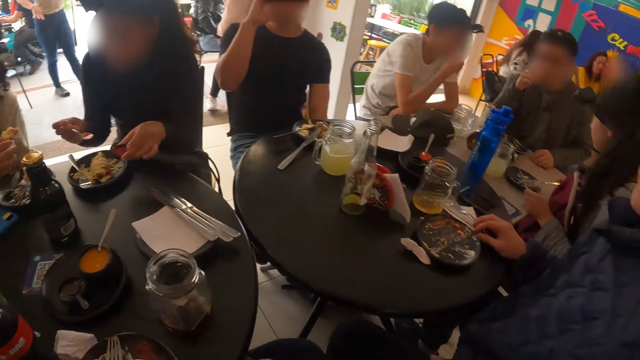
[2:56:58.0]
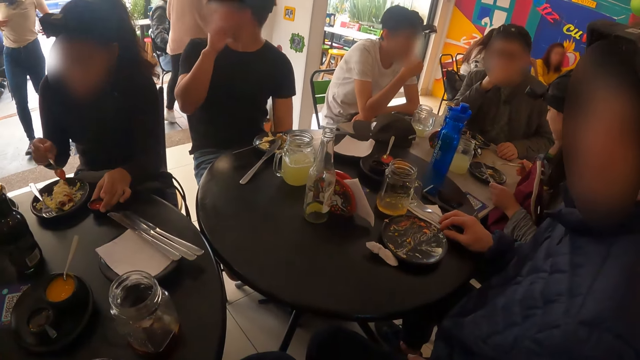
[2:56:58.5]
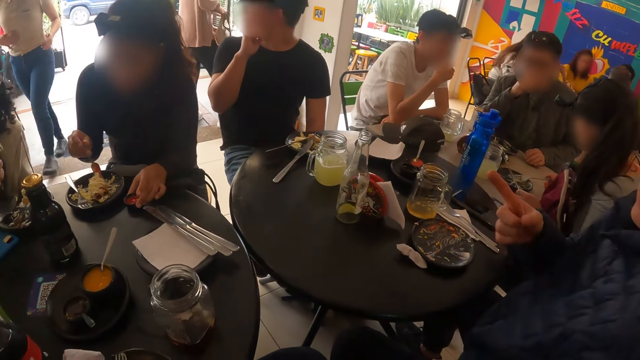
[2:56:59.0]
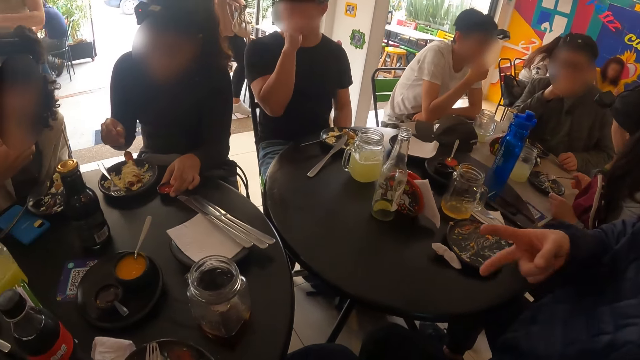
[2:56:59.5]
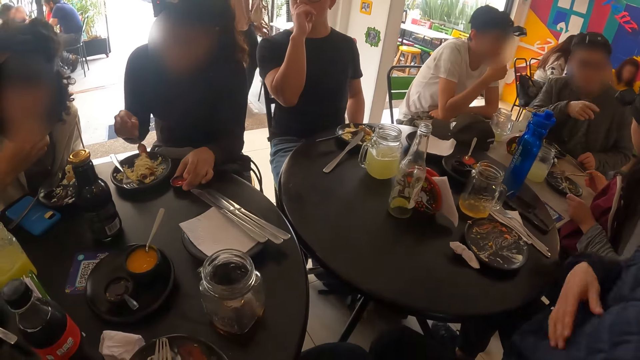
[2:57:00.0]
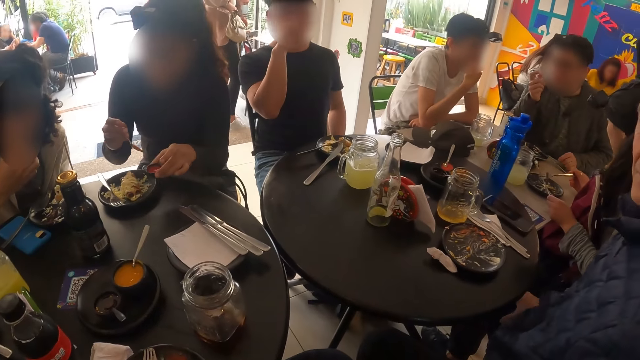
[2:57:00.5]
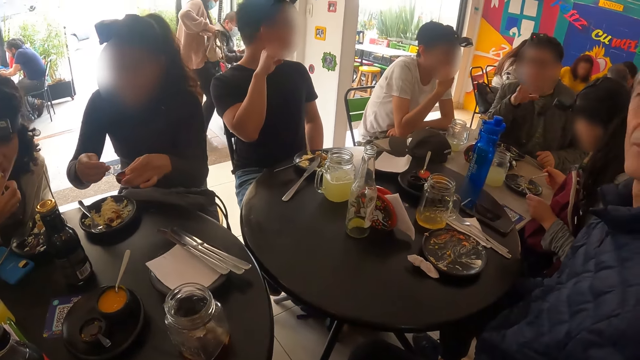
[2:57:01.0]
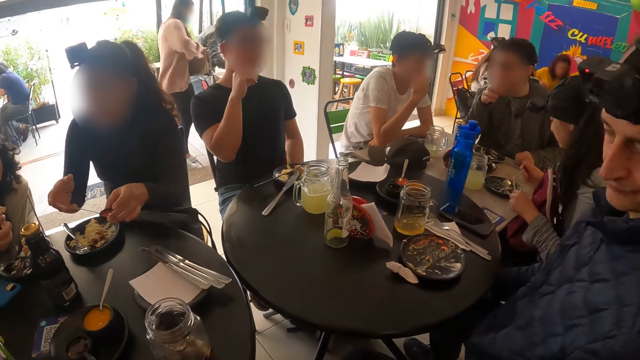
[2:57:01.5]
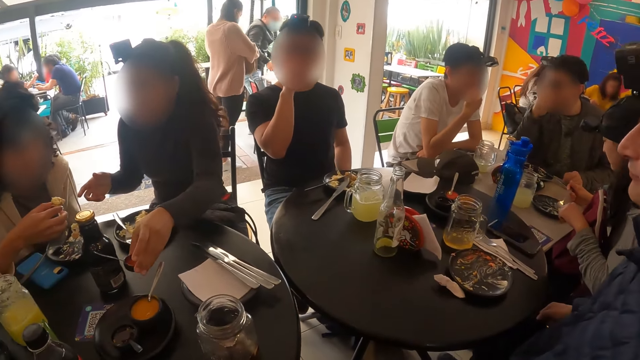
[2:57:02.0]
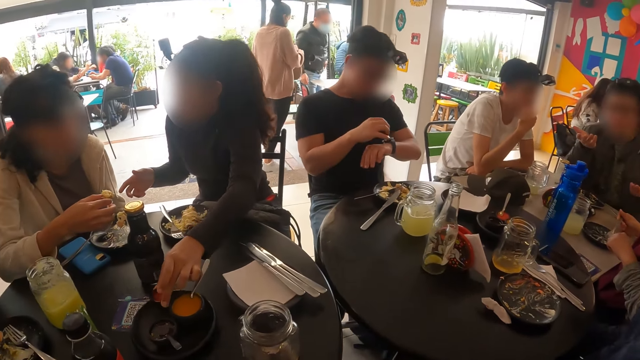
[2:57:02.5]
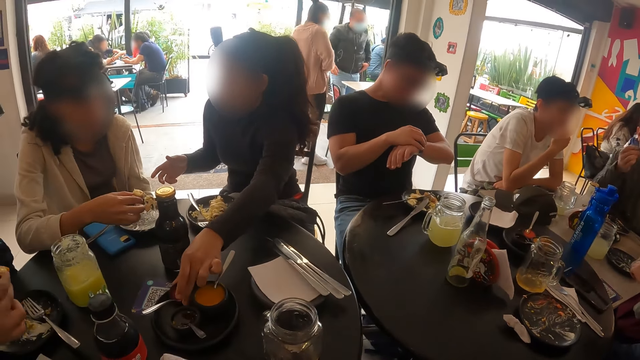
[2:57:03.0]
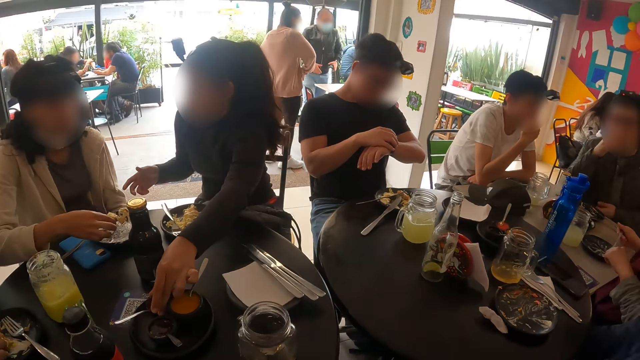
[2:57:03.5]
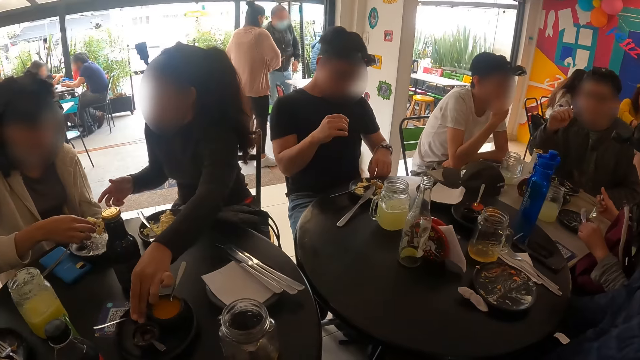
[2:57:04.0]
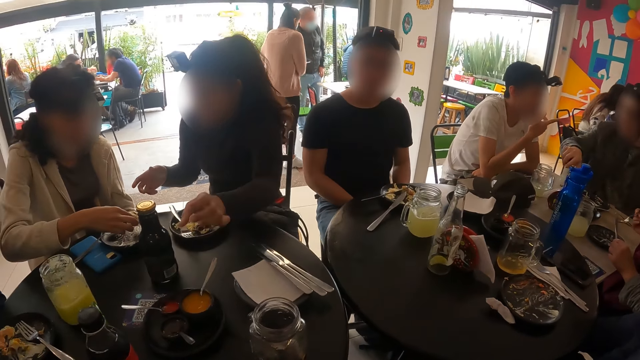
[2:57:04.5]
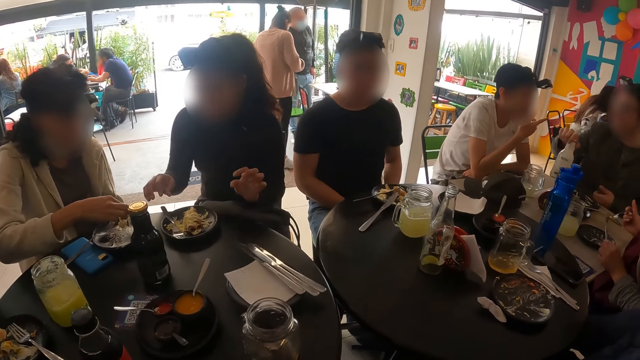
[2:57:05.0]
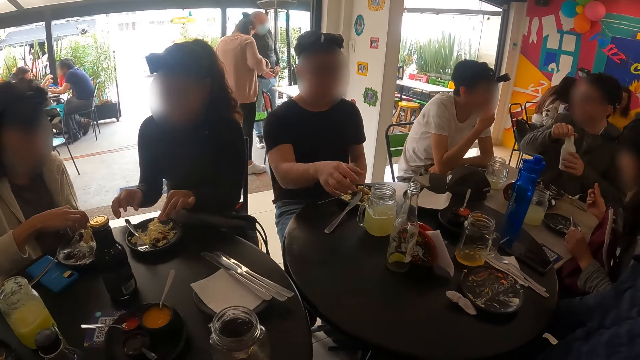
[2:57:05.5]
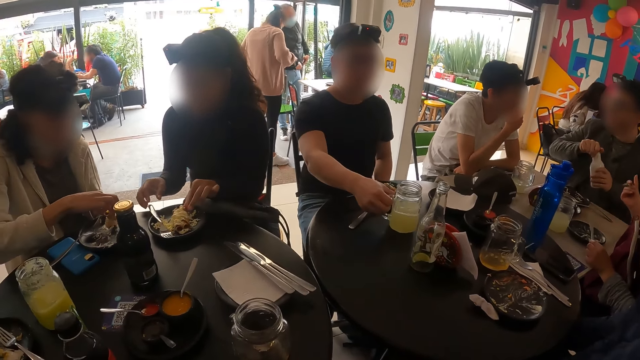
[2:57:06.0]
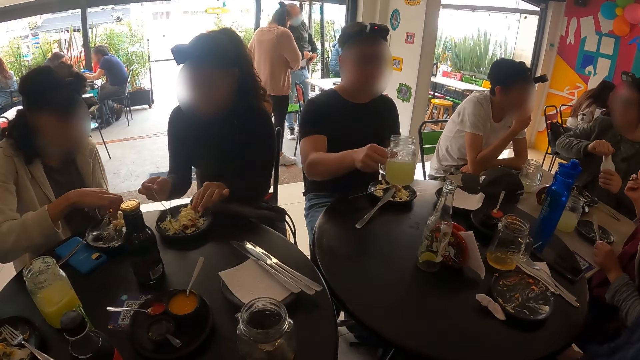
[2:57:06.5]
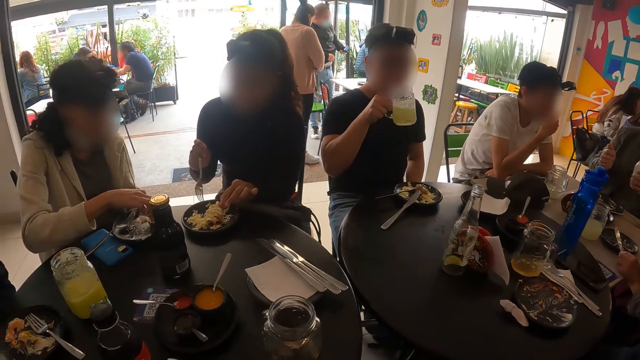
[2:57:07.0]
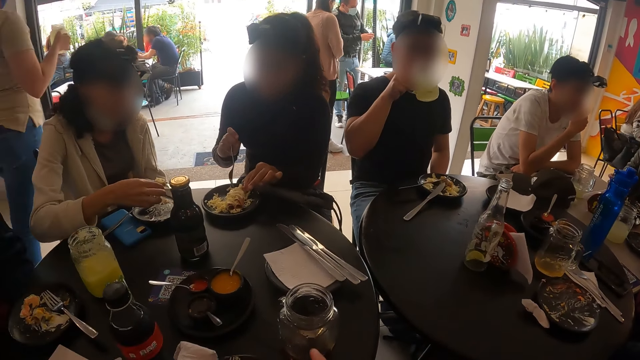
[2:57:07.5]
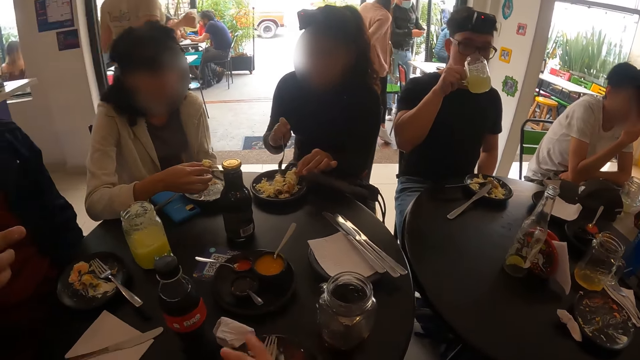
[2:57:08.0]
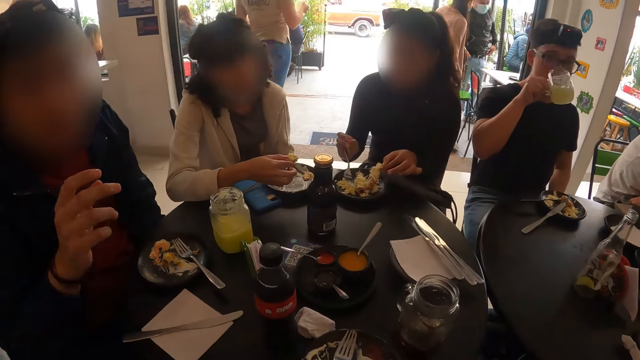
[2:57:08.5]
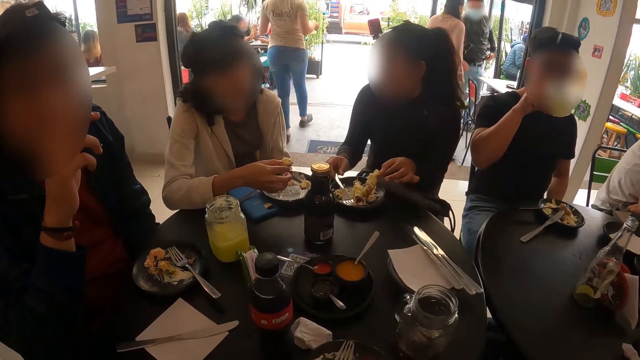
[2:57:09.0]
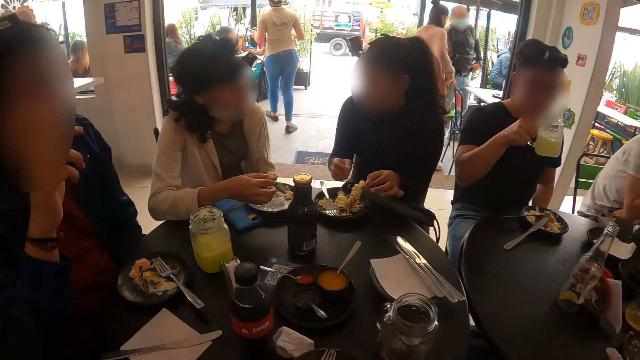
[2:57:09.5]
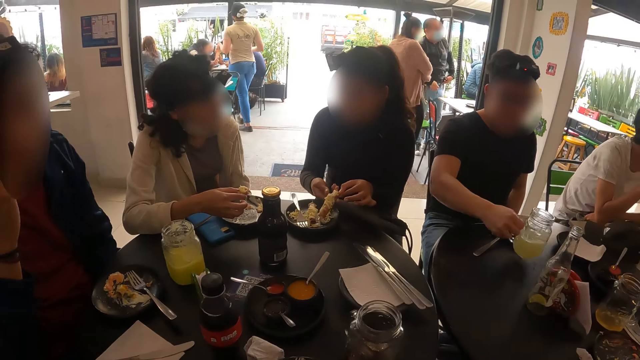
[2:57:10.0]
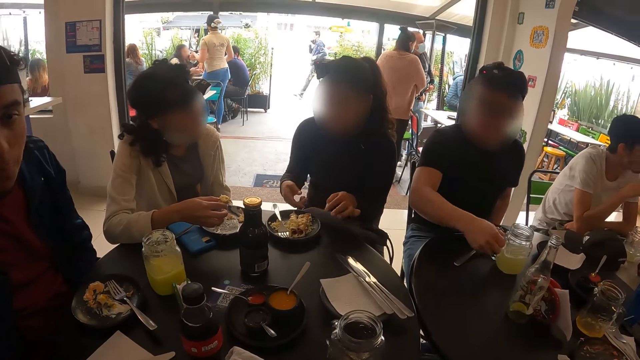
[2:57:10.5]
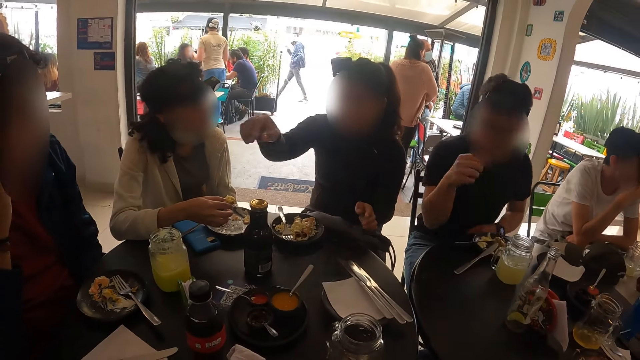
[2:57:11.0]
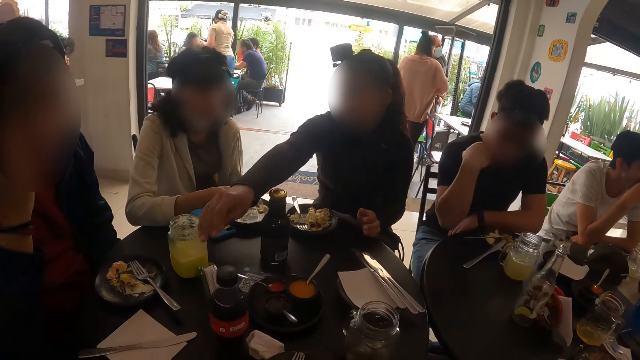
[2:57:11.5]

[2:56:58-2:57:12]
A woman places the bowl of tomato sauce in her left hand on the table, and spreads the tomato sauce in the spoon in her right hand on the salad on the plate on the table. The woman picks up the bowl of tomato sauce from the table with her left hand, places the spoon in her right hand in the bowl of tomato sauce in her left hand, and places the bowl of tomato sauce in her left hand in the tray on the table. A man touches a watch on his left arm with his right hand. The woman touches a fish on her plate with her left hand. The man picks up the jar of lemonade from the table with his right hand. The woman picks up the fork from the plate on the table with her right hand. The man drinks from the jar of lemonade in his right hand. The woman moves the salad on the plate on the table with the fork in her right hand, and places the fork in her right hand on the plate on the table. The man drops the jar of lemonade in his right hand on the table. The woman drops the fish in her left hand on the plate on the table.

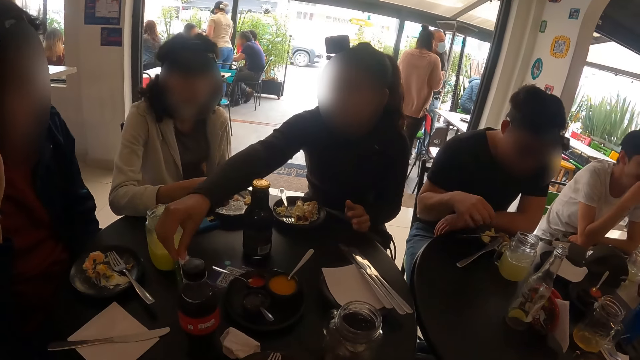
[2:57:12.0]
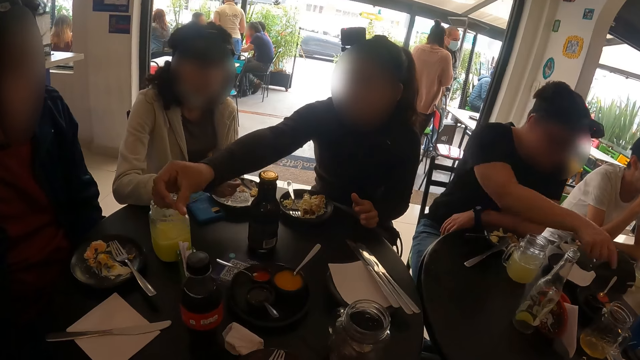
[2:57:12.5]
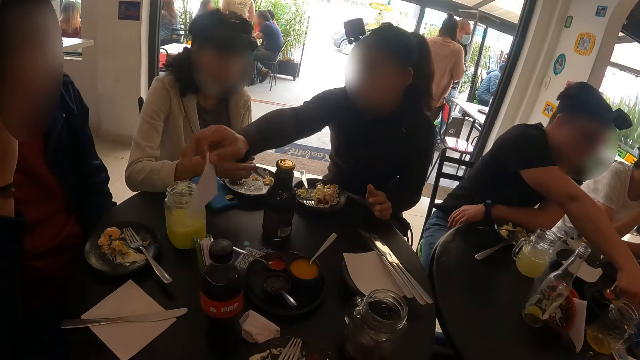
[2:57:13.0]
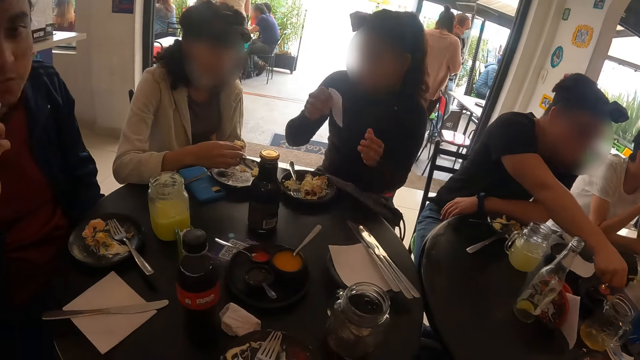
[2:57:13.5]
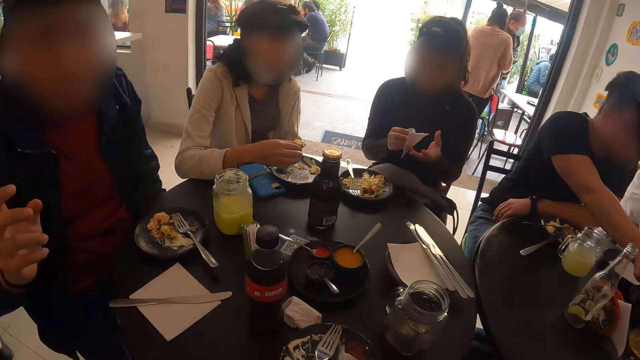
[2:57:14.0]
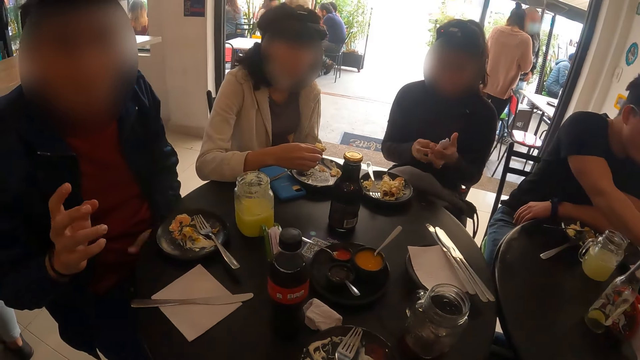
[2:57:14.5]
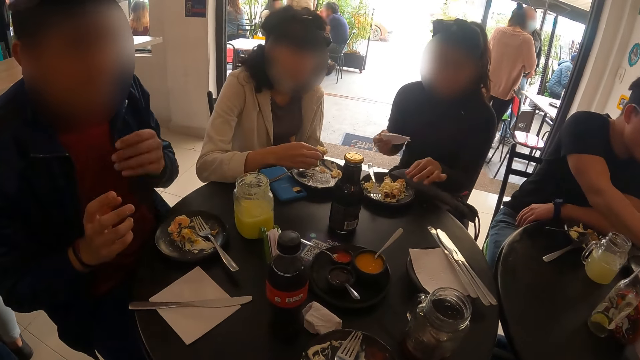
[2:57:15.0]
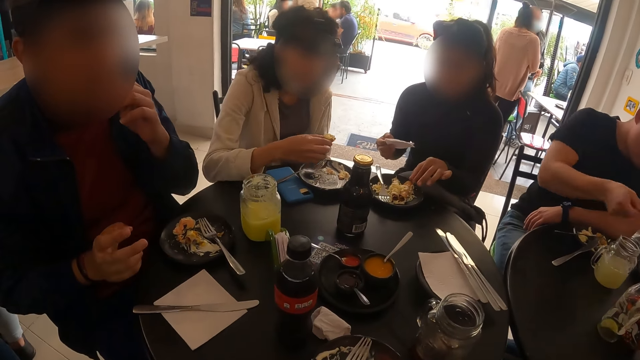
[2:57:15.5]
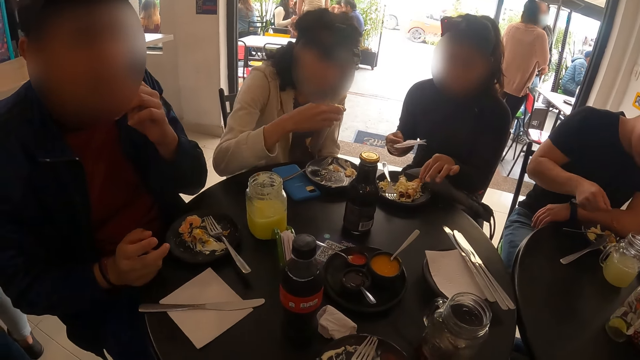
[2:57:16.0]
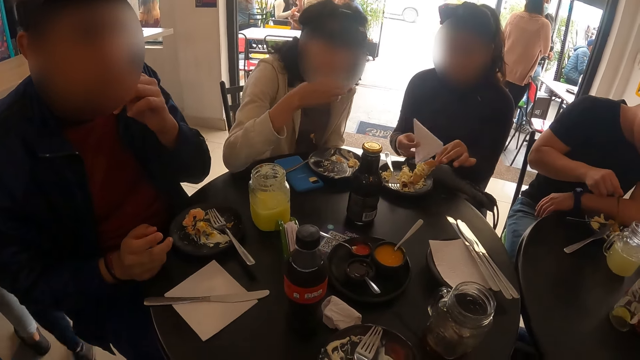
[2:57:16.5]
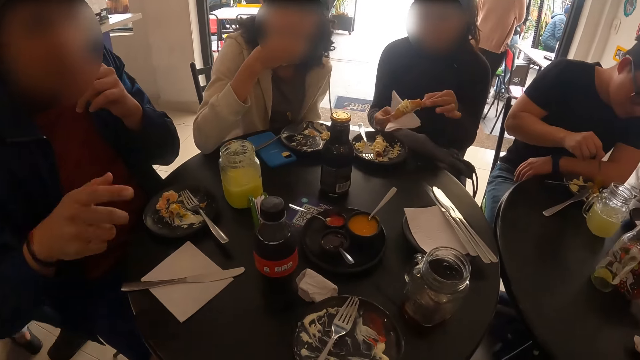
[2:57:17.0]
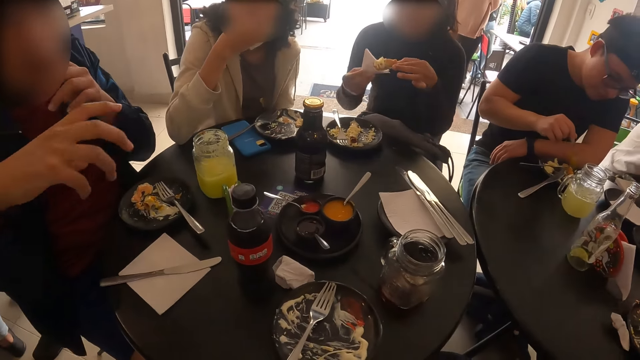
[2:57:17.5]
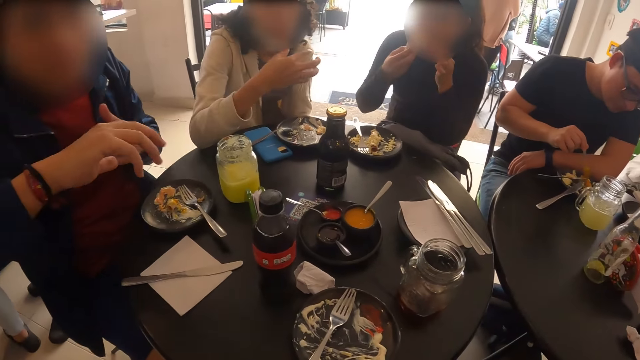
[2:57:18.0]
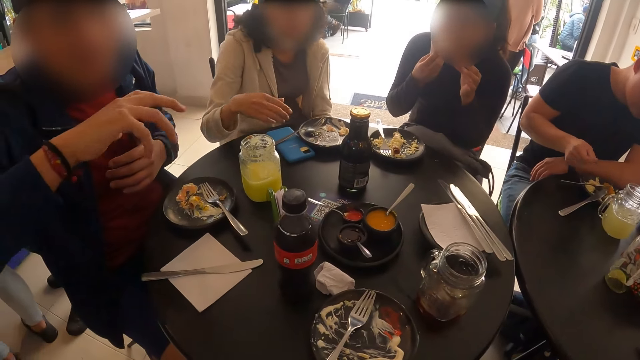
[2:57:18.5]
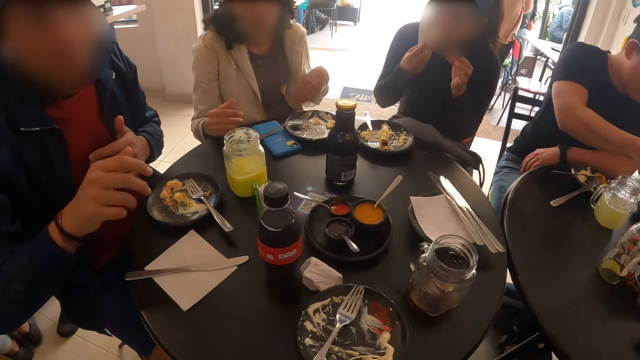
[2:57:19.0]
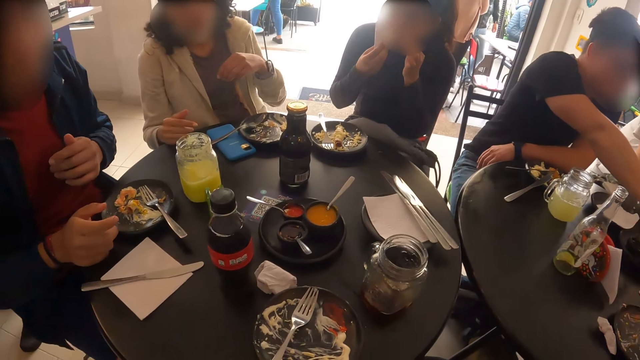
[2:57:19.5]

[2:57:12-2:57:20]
A woman picks a serviette tissue from a napkin holder on the table with her right hand. Another woman eats the fish in her right hand. The first woman picks the fish from the plate on the table with her left hand, holds the fish with her left hand and the serviette tissue in her right hand, and eats the fish in her hands.
